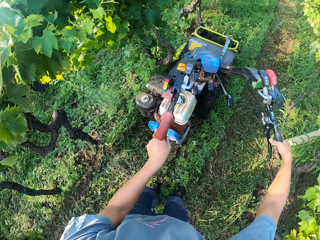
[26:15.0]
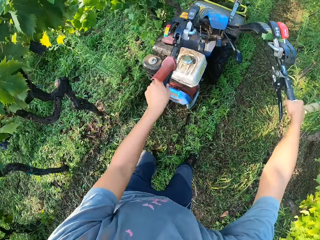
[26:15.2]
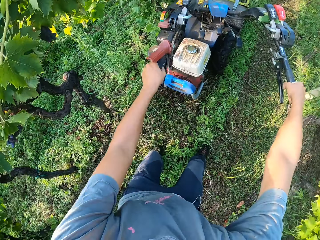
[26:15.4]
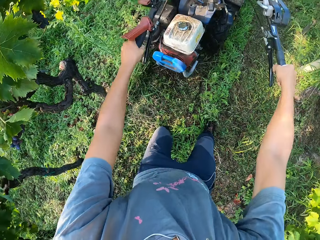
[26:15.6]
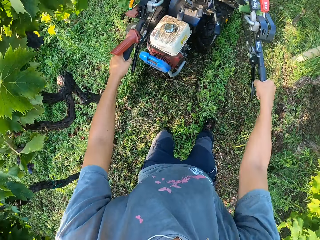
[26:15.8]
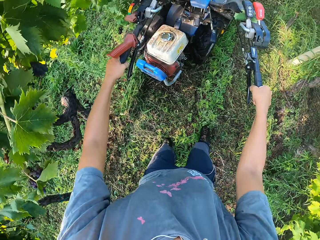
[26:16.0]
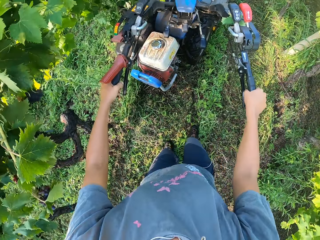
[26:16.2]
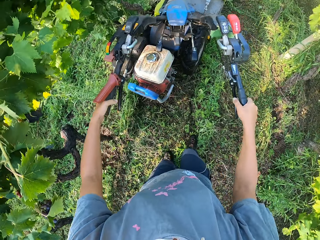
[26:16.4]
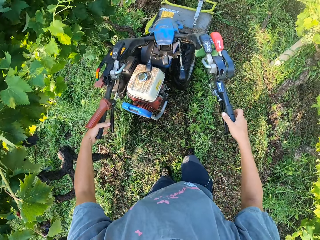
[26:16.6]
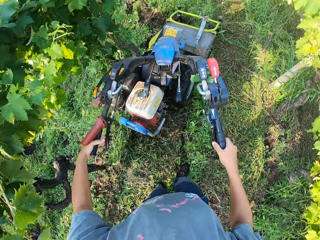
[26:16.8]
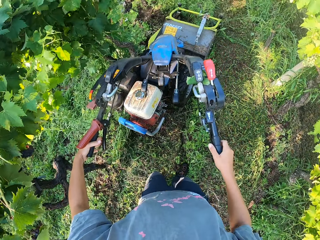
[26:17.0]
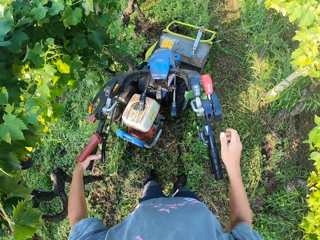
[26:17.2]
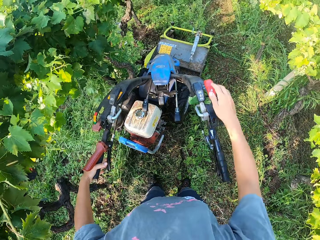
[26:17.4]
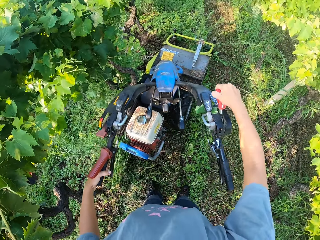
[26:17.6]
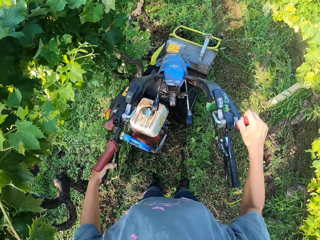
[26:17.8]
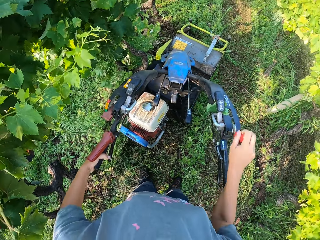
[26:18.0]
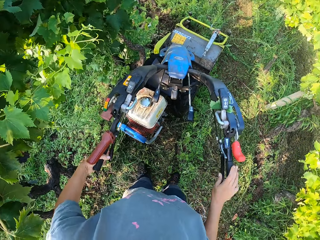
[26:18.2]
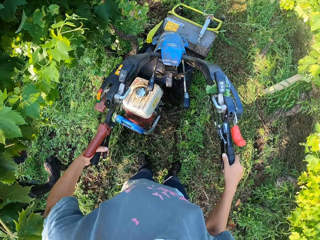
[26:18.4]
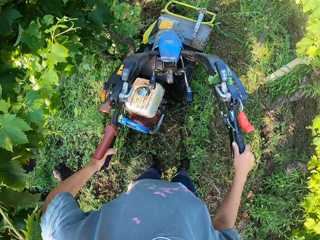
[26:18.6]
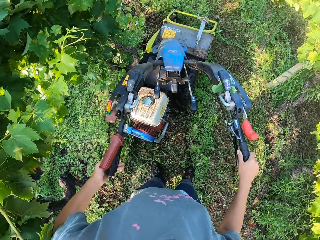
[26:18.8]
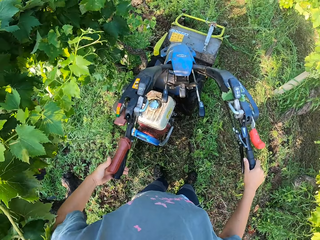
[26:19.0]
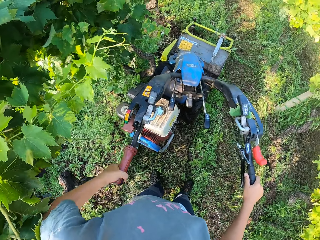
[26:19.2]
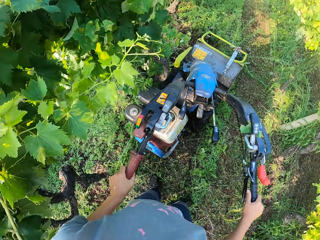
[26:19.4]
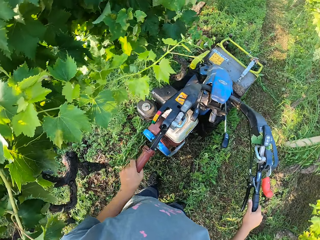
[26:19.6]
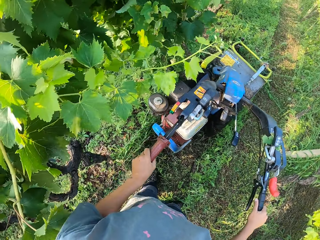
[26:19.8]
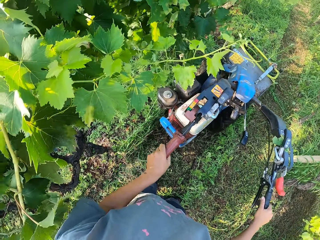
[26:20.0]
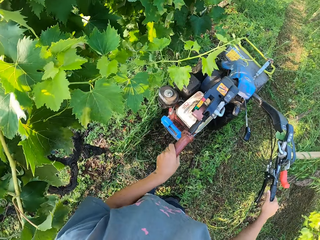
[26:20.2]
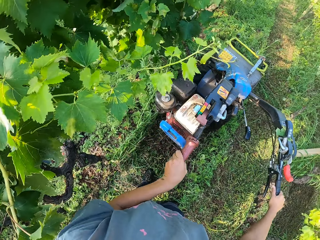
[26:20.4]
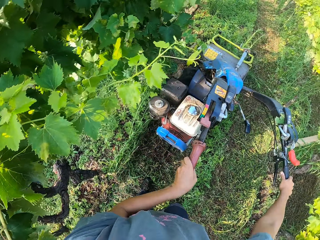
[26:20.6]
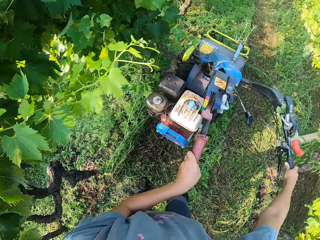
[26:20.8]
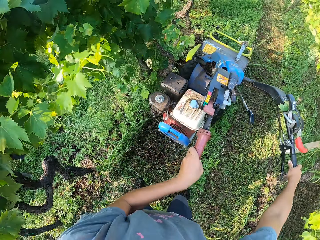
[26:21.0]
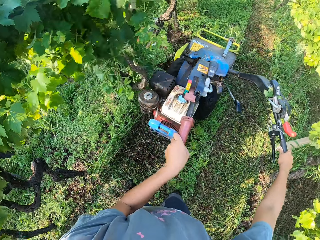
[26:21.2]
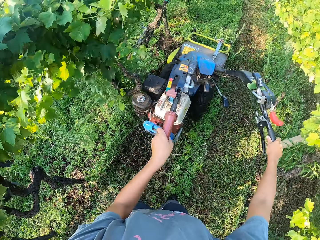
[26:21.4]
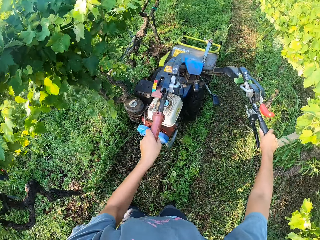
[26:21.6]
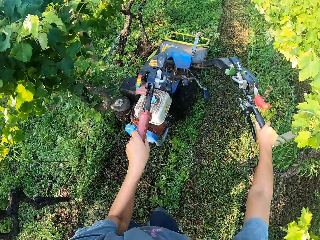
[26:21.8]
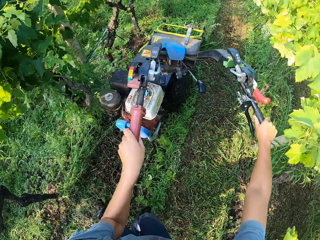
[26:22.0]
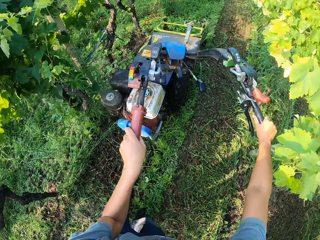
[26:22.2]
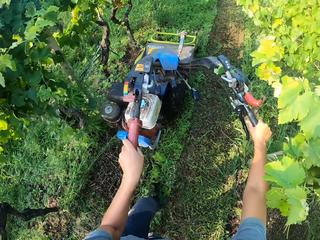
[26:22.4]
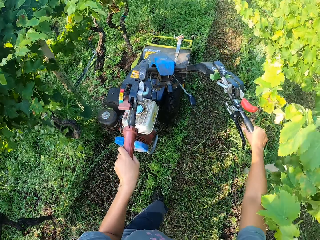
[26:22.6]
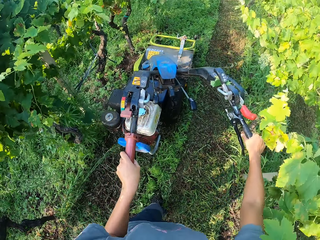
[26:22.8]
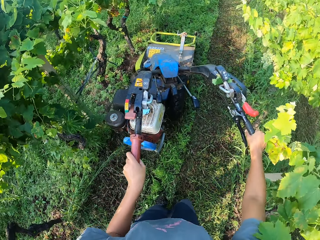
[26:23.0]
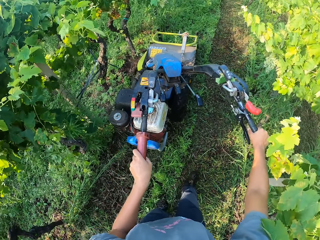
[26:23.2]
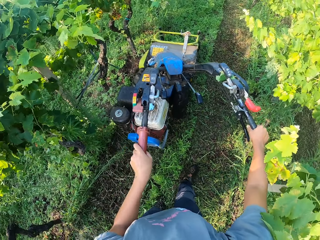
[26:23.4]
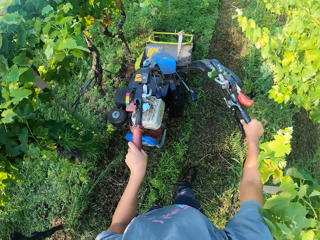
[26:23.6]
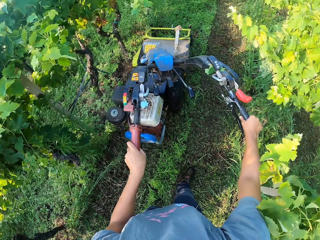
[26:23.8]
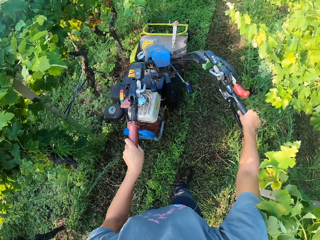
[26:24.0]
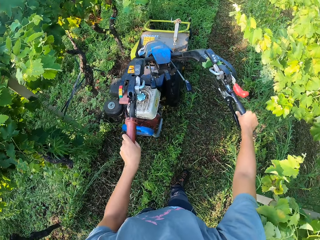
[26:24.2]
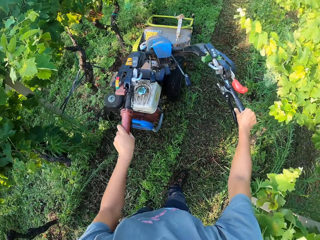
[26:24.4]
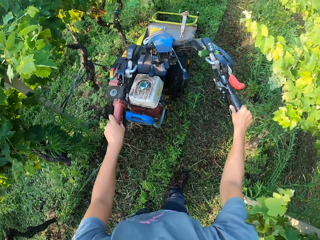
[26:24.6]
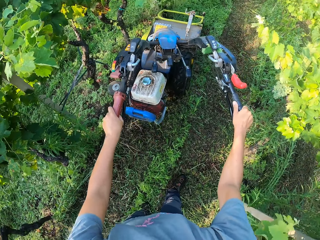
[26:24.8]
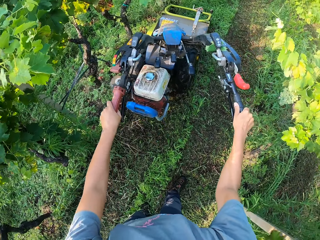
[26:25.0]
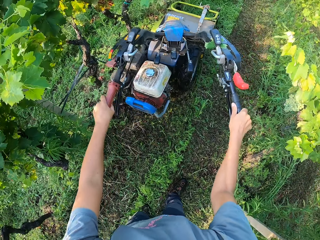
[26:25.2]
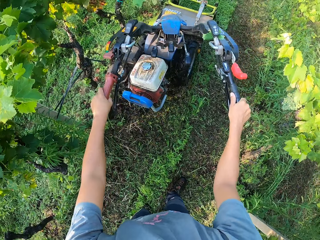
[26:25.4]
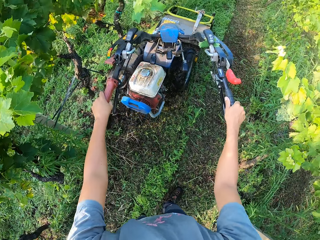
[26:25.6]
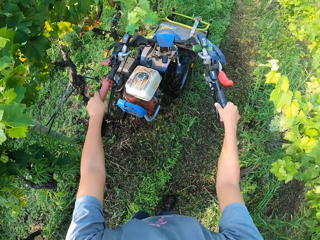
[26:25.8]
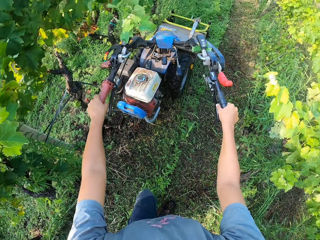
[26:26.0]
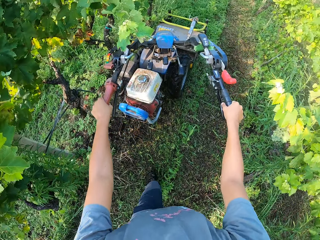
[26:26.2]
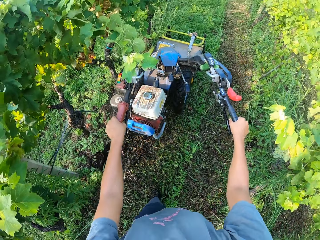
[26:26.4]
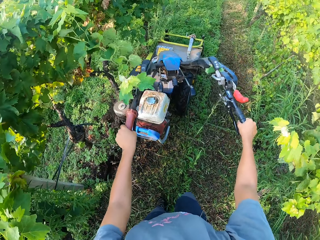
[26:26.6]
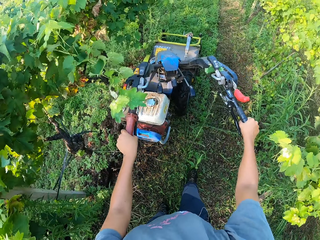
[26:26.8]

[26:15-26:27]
The camera wearer stops moving the brush mower. He pulls down the lever on the right handle of the brush mower with his right hand. He grabs the gear from position. He continues cutting the grasses on the farm with the brush mower along a fence. He controls the mower forward.

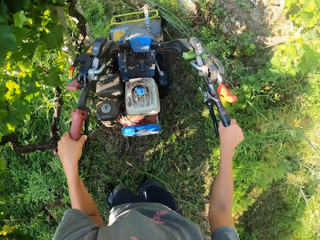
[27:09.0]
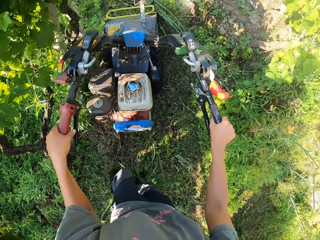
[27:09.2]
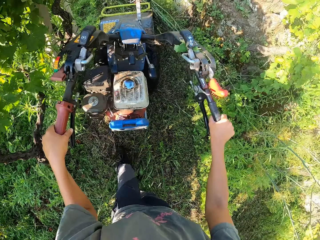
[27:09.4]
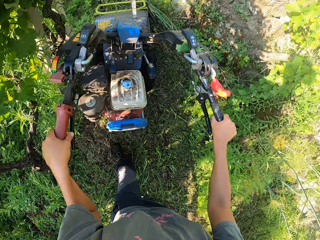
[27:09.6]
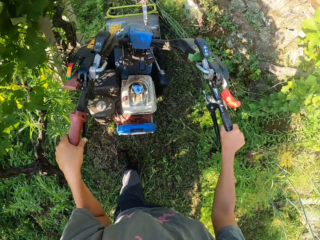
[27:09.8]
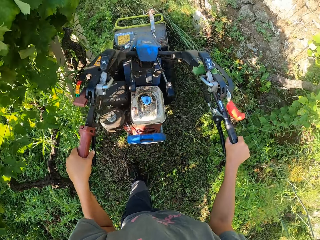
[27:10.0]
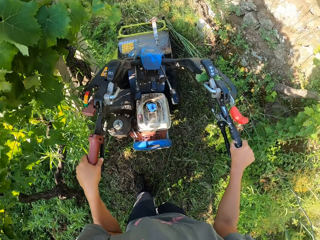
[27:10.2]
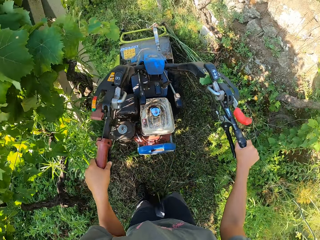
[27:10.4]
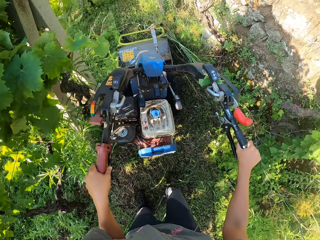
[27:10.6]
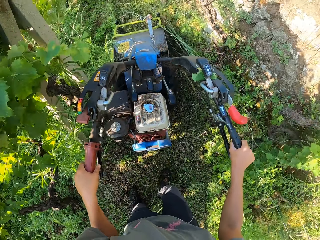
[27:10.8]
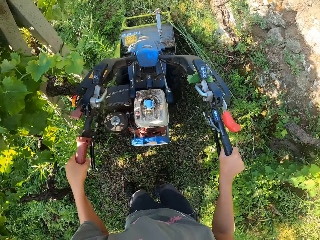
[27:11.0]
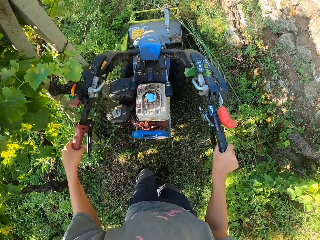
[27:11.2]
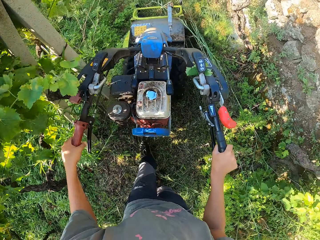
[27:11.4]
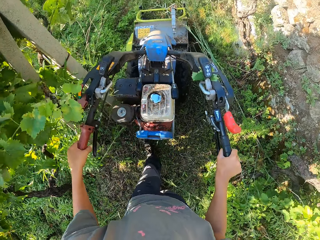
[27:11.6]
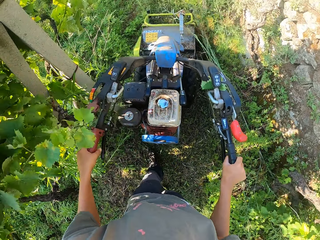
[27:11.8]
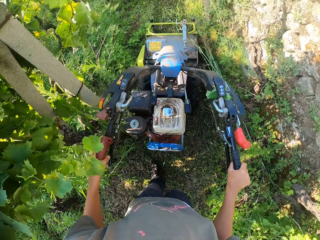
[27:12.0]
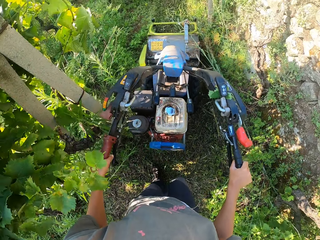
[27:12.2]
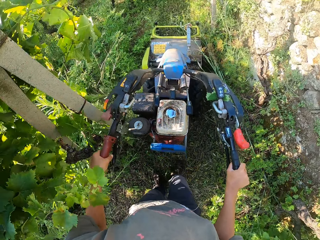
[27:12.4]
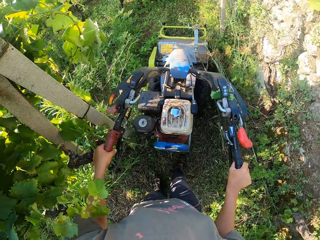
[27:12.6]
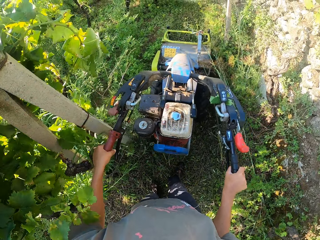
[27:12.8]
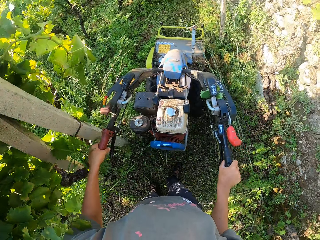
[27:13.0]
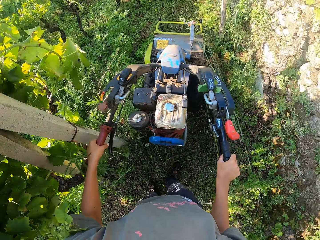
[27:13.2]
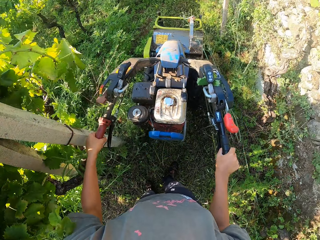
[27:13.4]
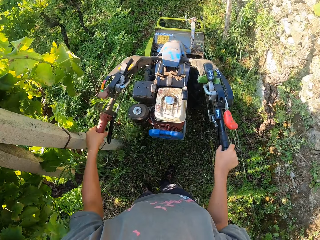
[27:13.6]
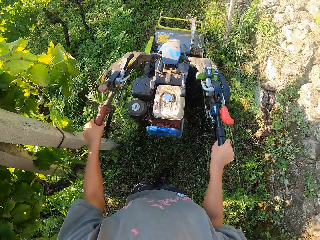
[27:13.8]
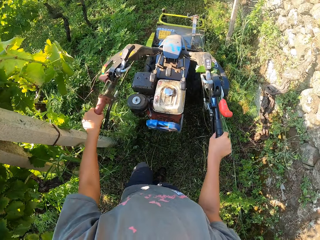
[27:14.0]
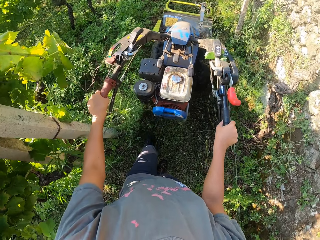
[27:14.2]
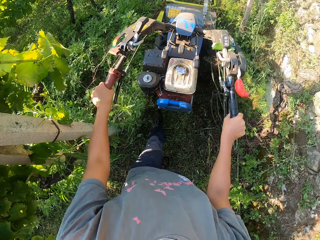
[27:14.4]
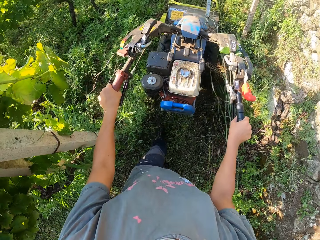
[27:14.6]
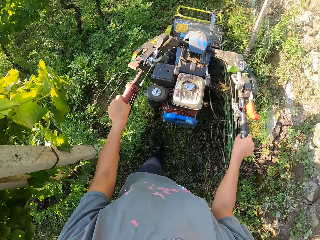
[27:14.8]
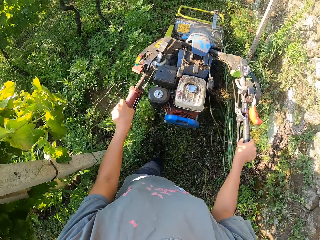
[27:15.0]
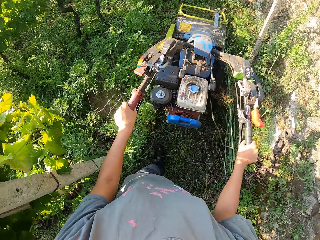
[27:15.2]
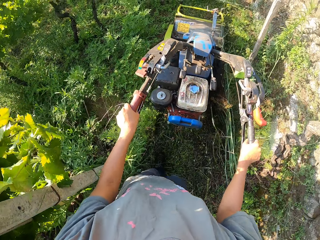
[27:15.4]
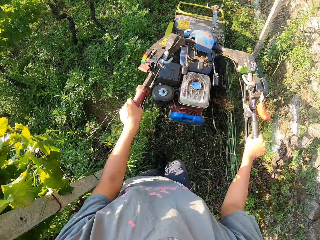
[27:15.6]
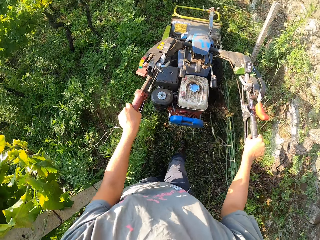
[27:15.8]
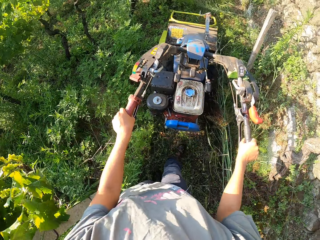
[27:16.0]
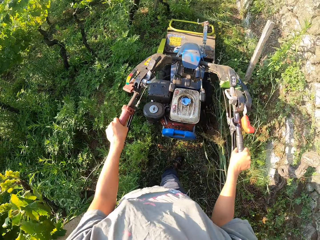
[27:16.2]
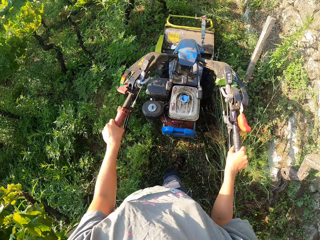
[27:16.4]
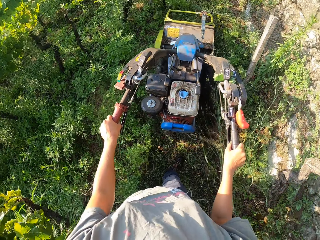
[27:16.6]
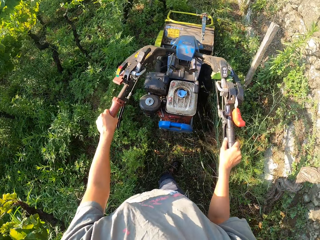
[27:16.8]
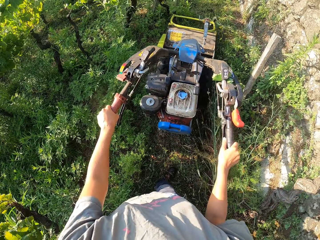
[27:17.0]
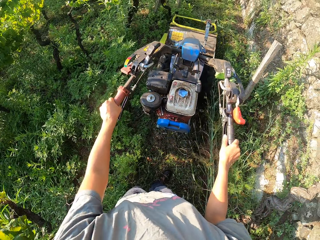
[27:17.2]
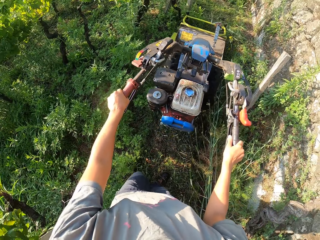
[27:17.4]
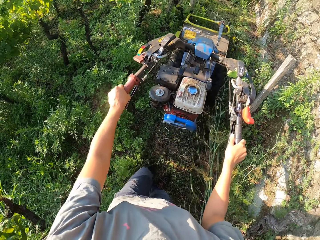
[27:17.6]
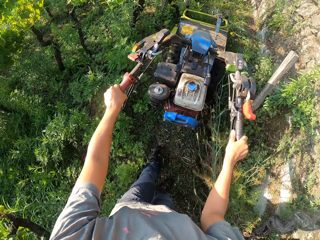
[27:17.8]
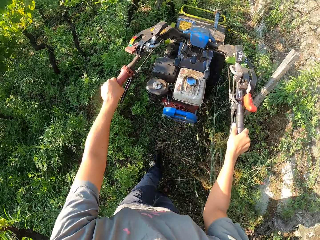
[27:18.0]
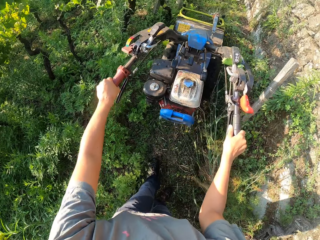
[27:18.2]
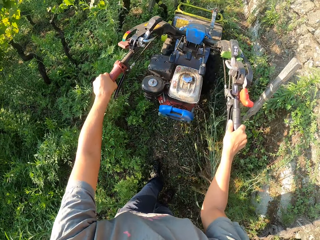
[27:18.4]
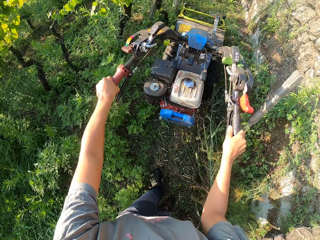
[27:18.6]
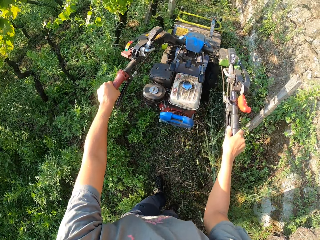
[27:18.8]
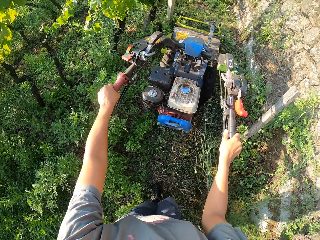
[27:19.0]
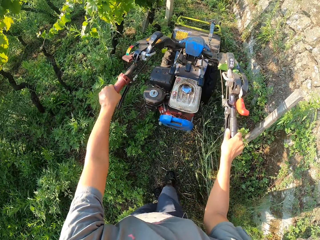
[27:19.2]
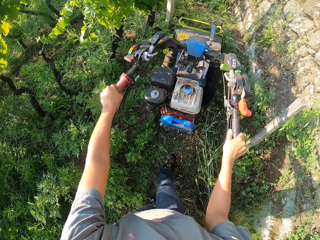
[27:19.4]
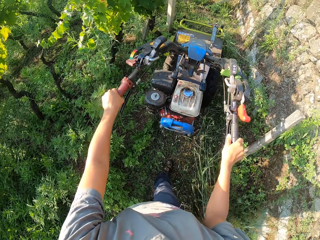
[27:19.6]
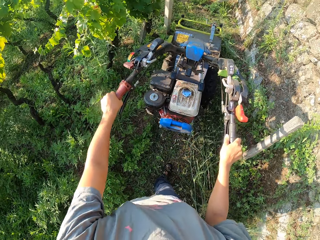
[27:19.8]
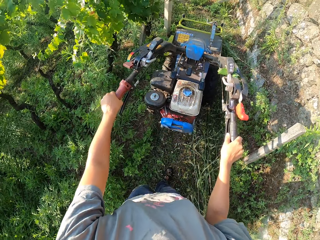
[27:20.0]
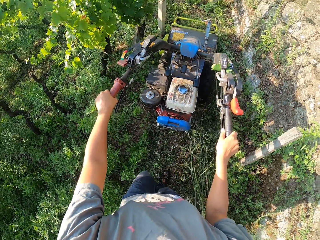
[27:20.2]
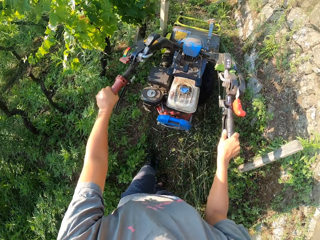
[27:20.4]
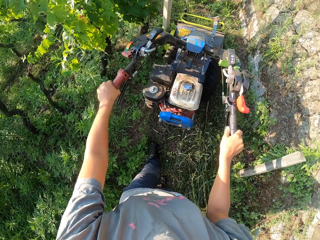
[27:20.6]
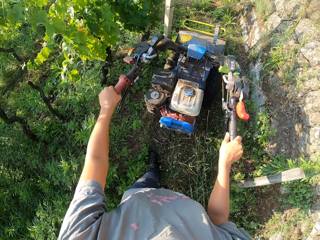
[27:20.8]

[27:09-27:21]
The camera wearer negotiates along a fence. They cut grass between a rock and trees.
